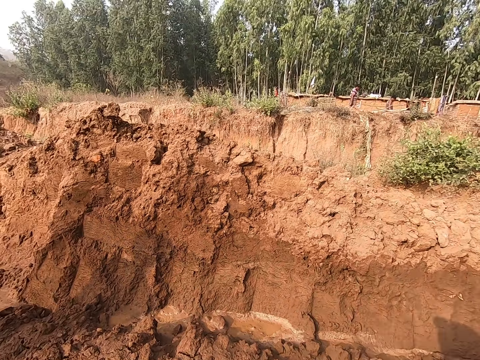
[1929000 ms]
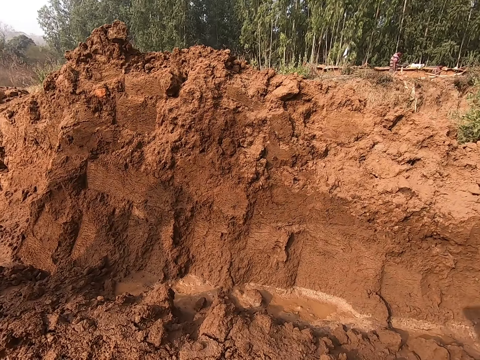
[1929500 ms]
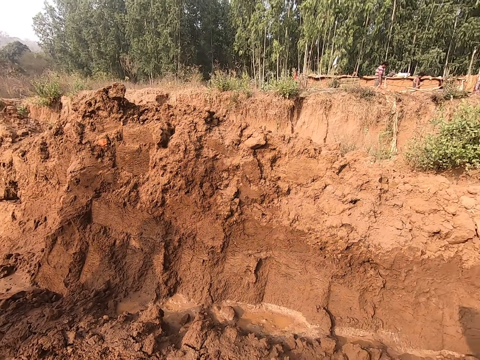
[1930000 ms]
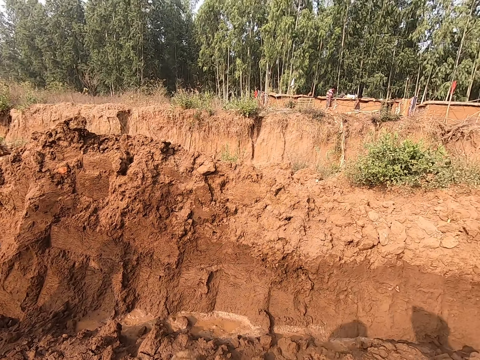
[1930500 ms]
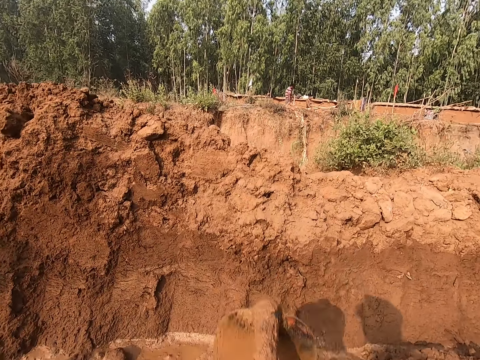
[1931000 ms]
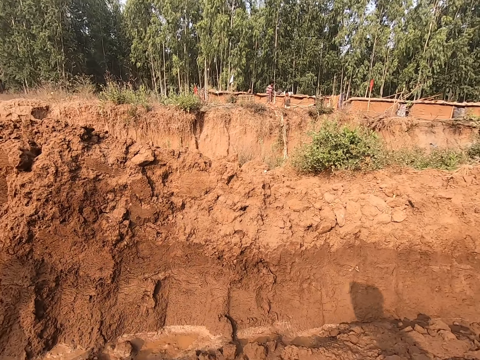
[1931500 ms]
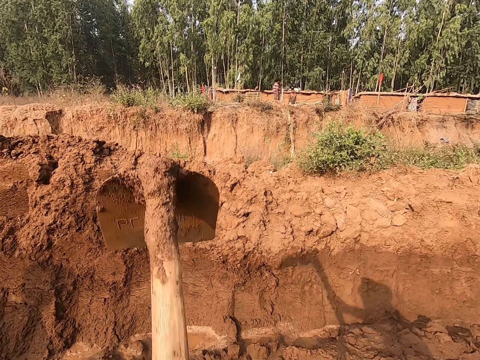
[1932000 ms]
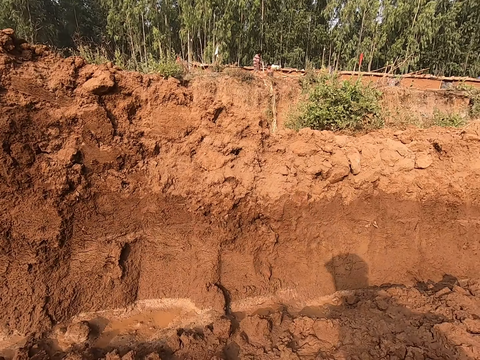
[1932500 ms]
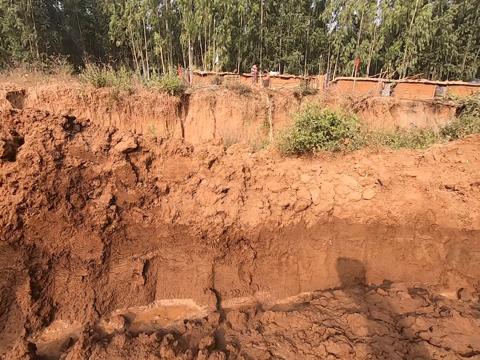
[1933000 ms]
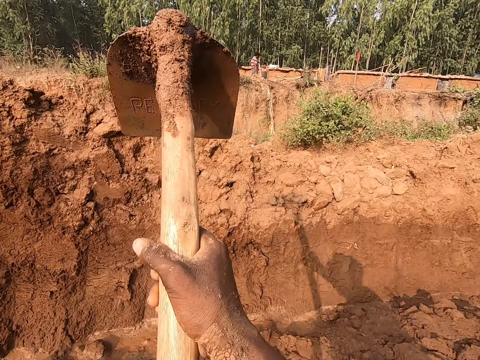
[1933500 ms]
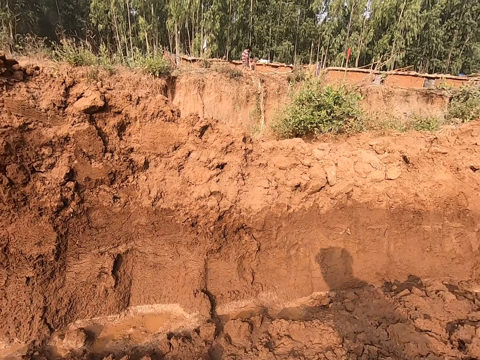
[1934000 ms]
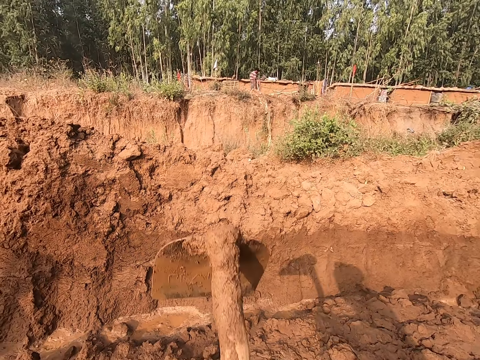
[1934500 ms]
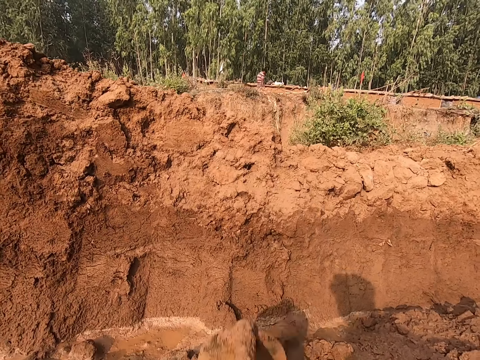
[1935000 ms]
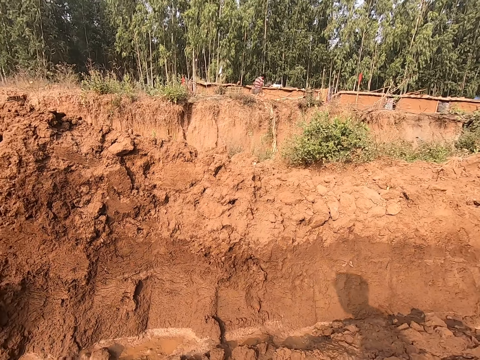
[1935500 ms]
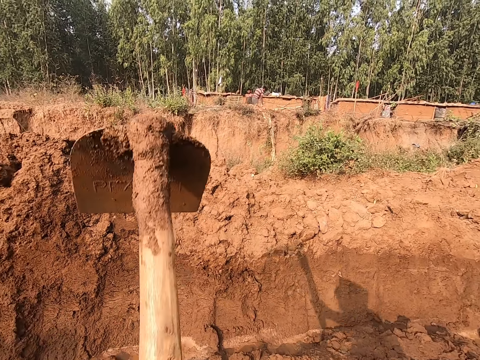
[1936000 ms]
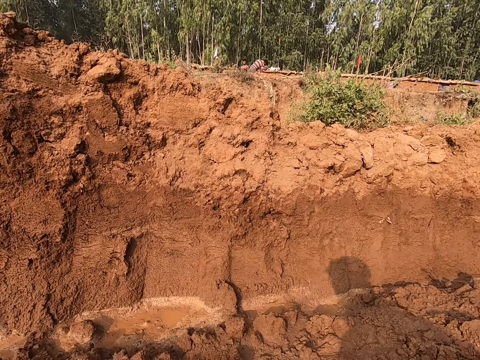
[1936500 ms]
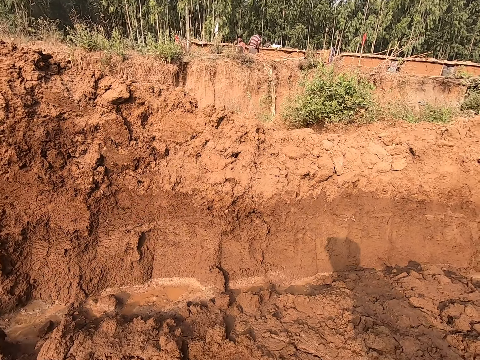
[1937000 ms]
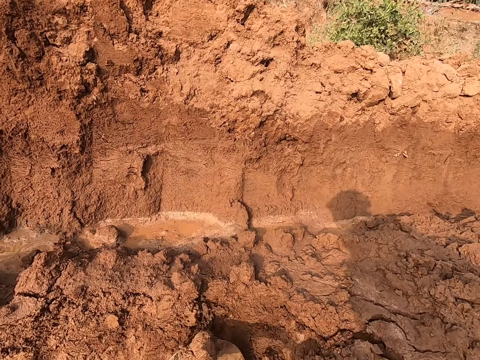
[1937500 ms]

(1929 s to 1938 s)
The camera wearer digs.

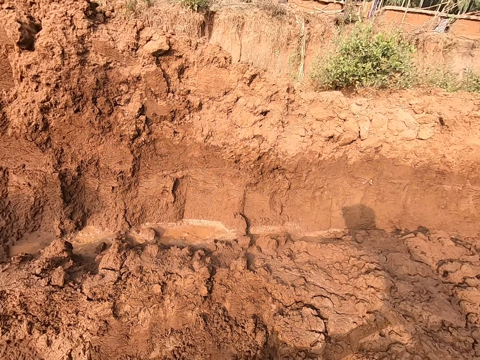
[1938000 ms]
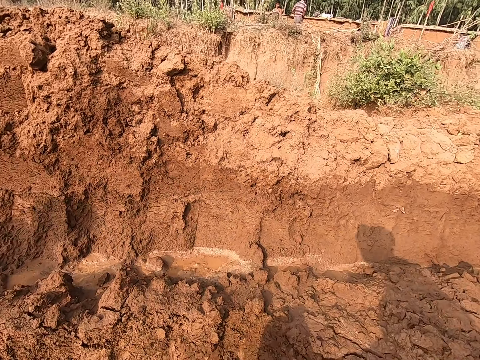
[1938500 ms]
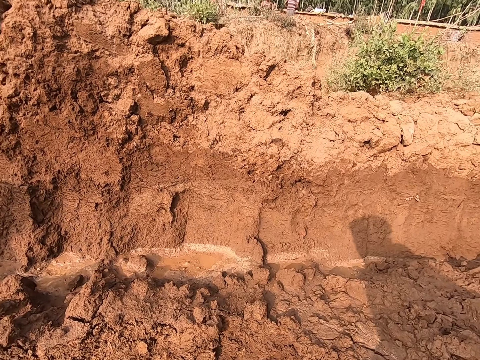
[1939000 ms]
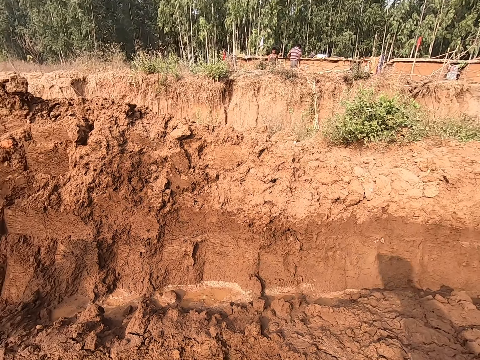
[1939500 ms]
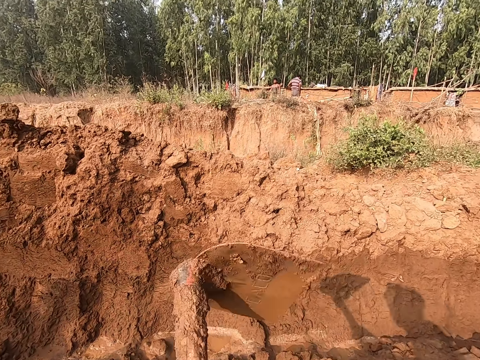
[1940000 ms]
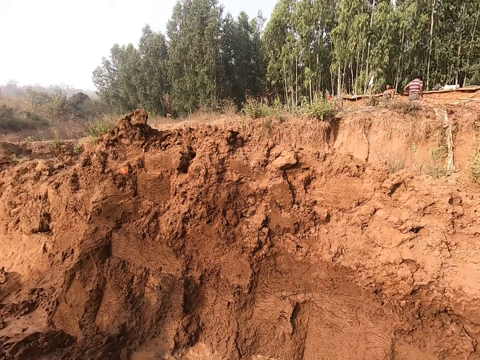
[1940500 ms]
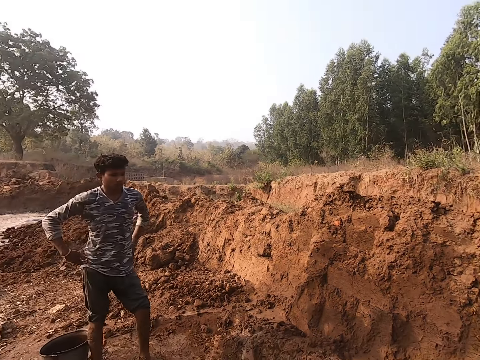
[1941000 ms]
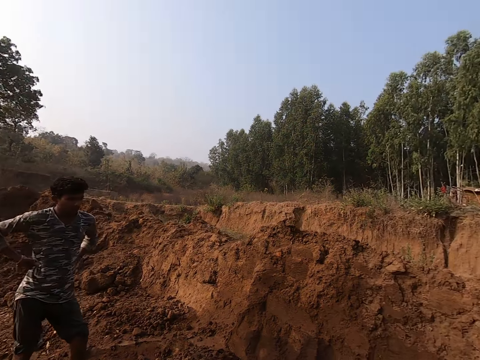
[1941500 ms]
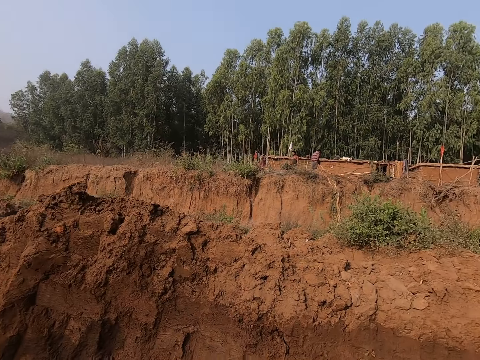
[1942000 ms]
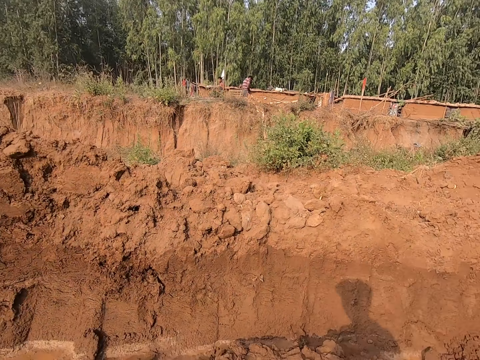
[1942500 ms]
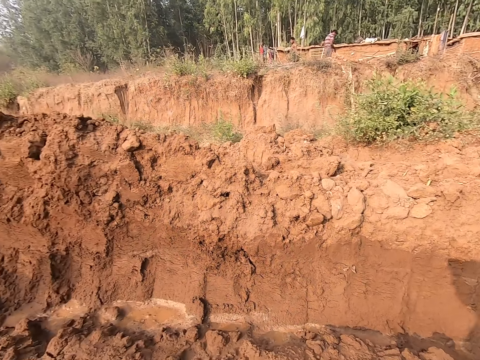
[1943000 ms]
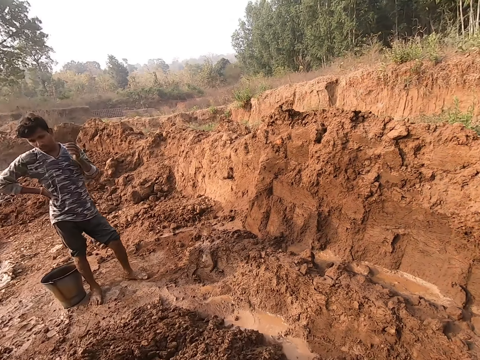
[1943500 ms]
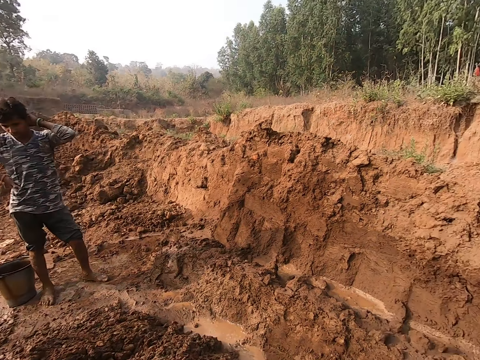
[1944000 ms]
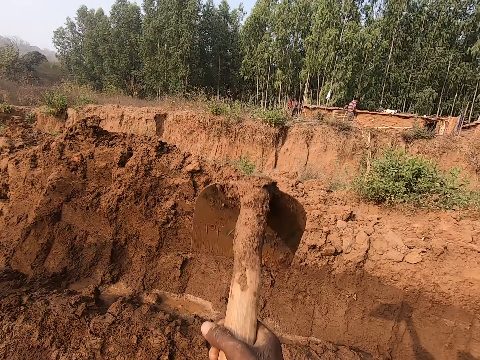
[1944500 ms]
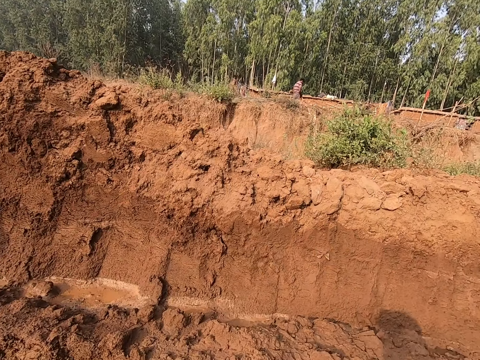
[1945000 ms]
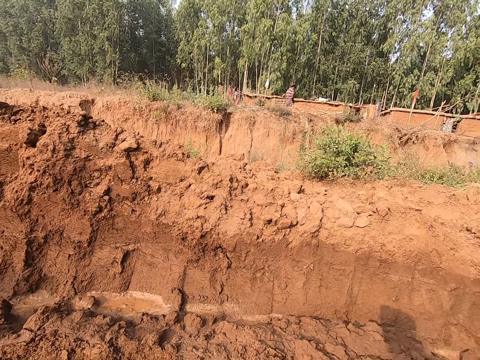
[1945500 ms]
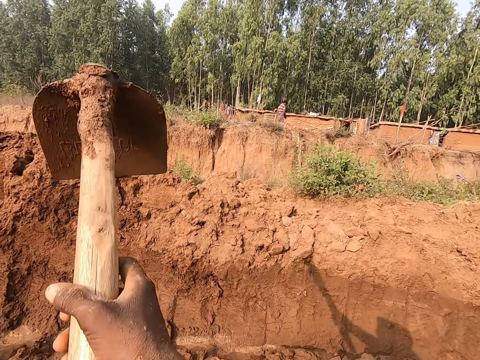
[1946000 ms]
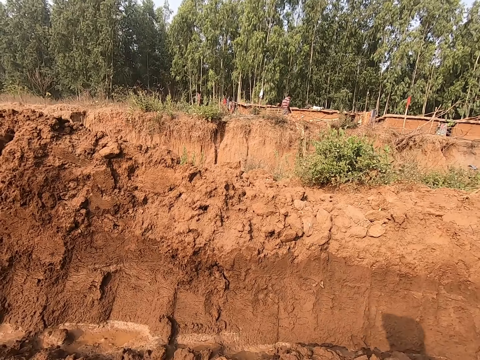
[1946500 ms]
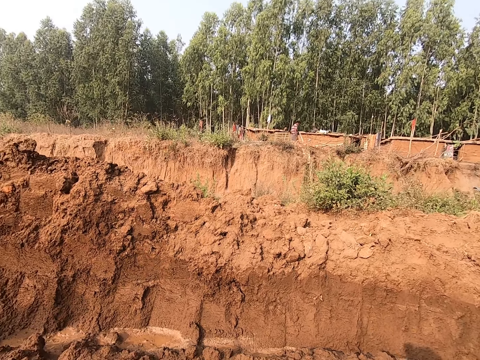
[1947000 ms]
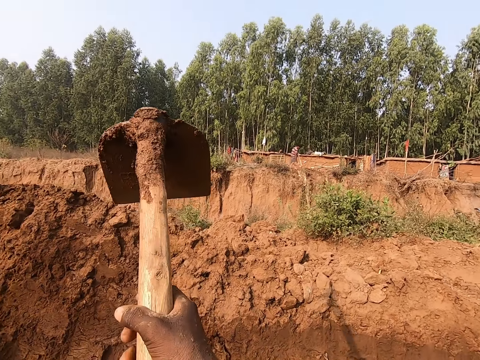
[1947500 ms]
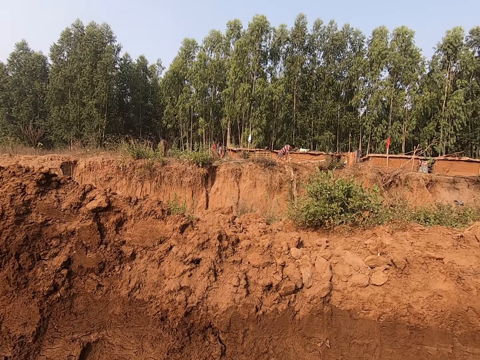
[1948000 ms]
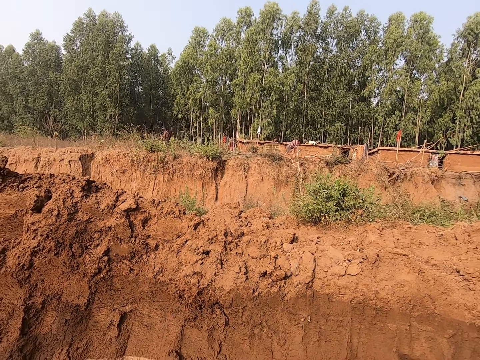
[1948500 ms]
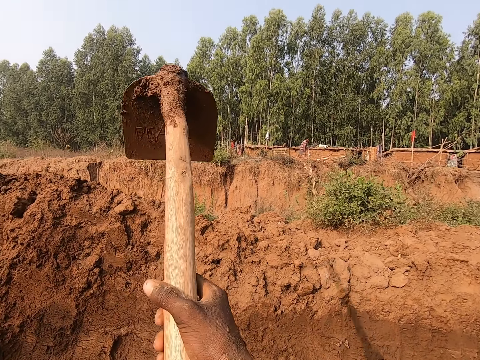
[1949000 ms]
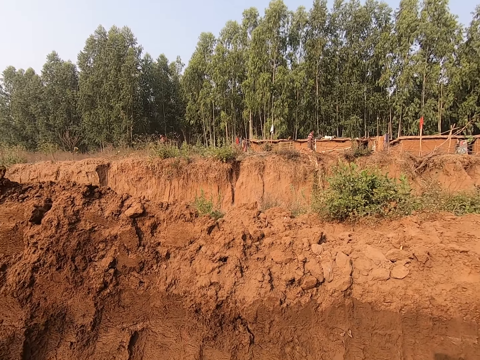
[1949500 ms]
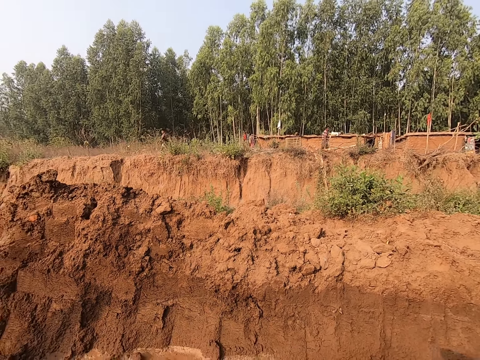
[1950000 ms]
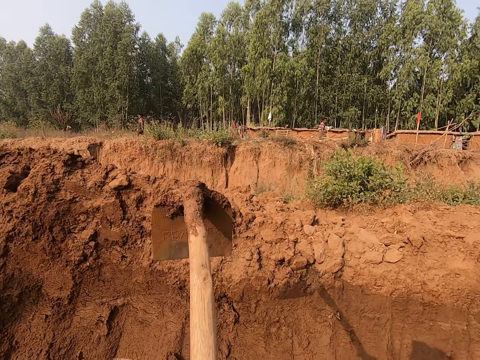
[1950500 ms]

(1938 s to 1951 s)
The camera wearer collects soil. They rotate the jembe. They turn round. A person holds his waist. The camera wearer turns round. The person scratches his head. The camera wearer turns round. They dig.

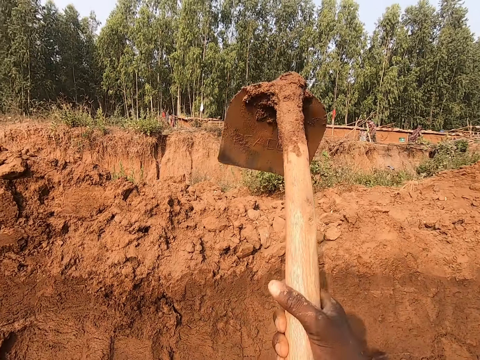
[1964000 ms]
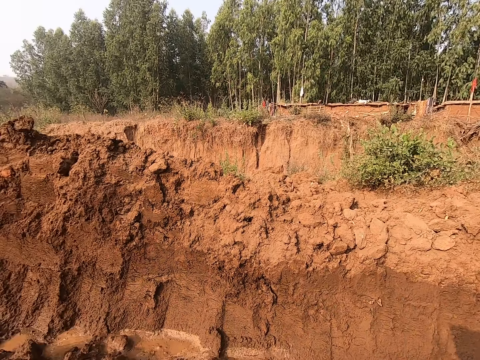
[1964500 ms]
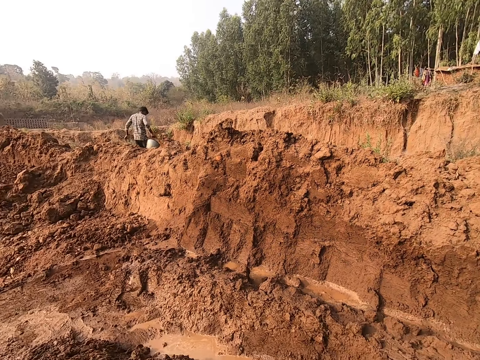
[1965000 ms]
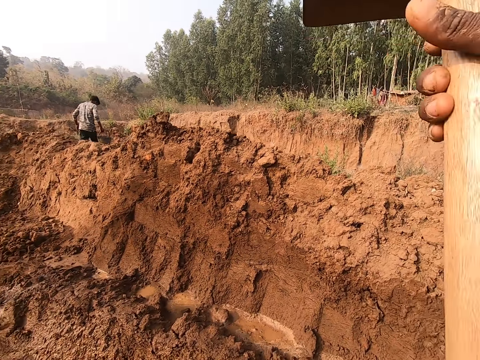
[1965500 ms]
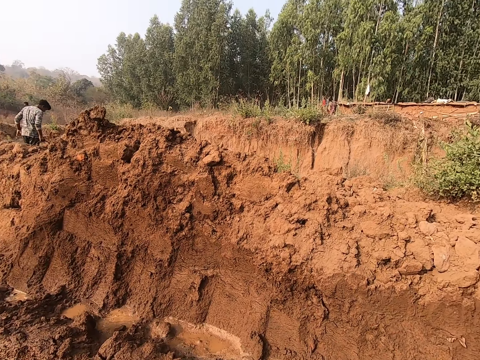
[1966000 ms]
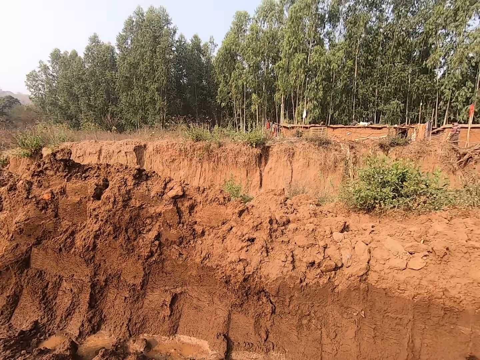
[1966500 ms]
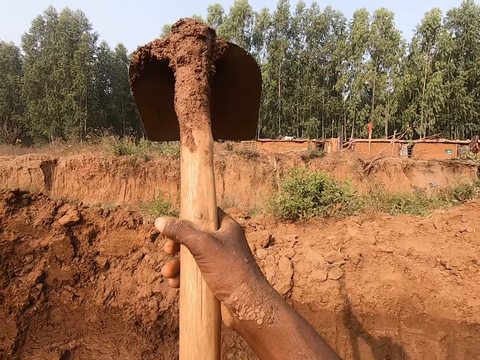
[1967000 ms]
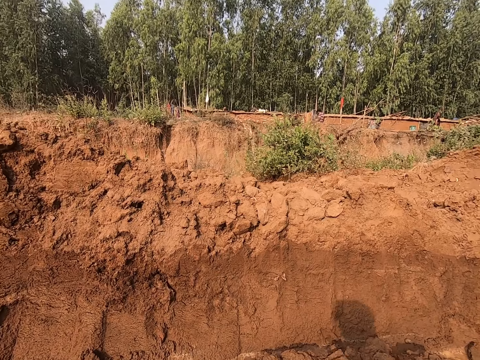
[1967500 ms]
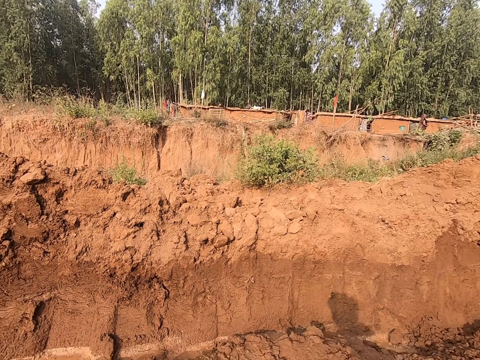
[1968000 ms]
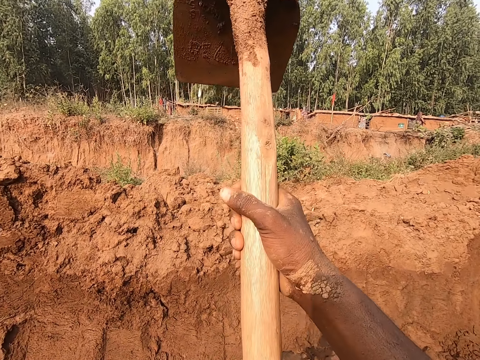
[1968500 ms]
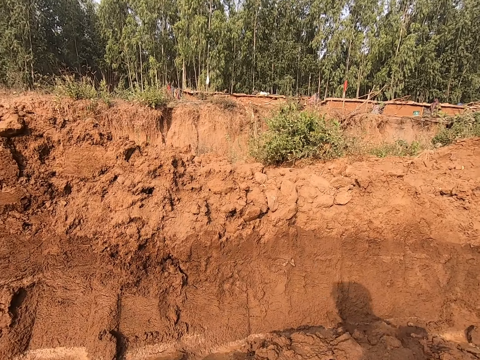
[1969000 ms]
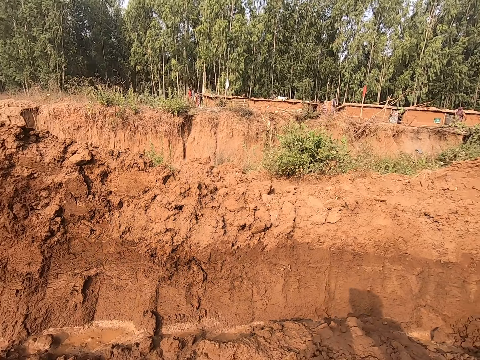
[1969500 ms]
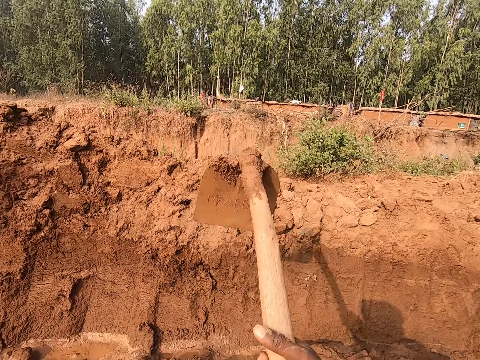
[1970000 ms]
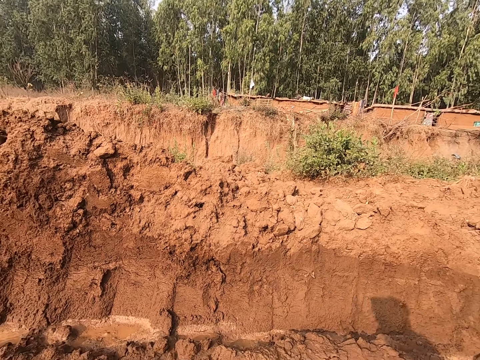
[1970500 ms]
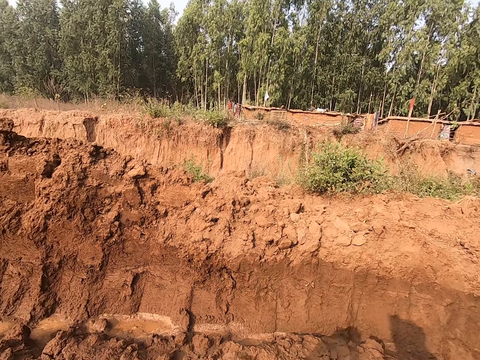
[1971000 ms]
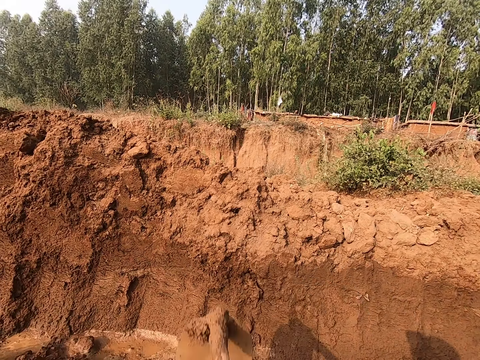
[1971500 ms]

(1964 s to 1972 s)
The camera wearer turns round. A person holds a bucket and walks in the field. The camera wearer digs.
